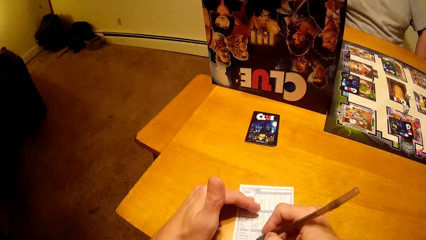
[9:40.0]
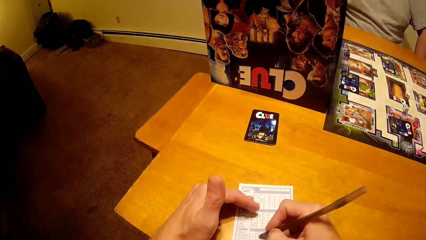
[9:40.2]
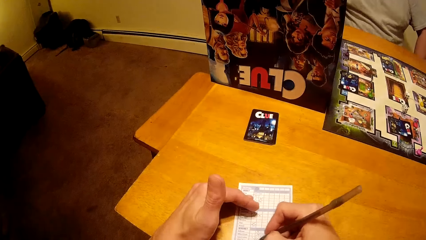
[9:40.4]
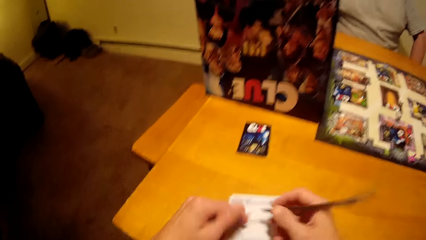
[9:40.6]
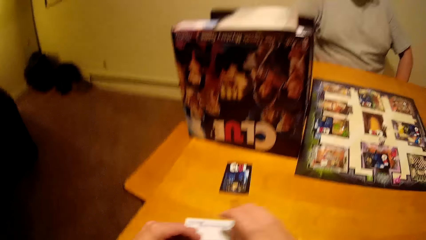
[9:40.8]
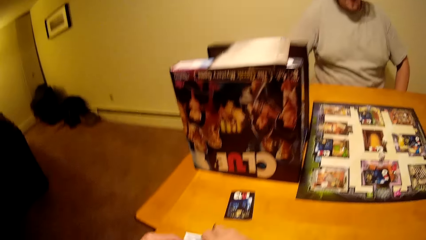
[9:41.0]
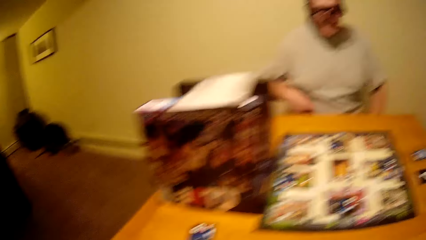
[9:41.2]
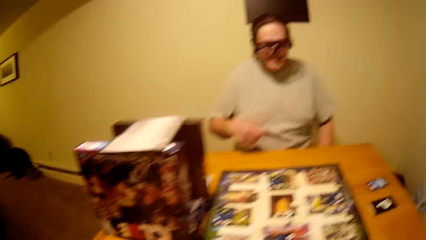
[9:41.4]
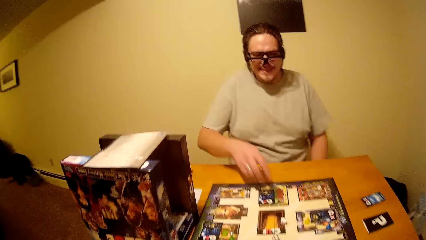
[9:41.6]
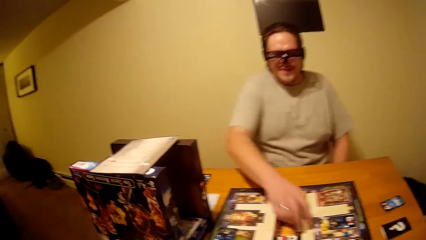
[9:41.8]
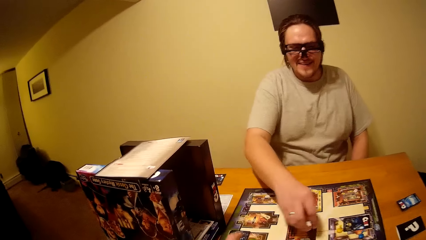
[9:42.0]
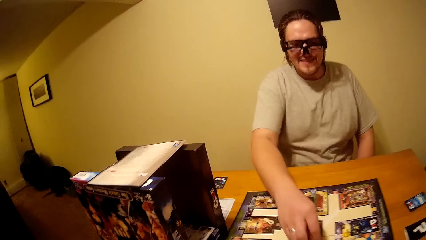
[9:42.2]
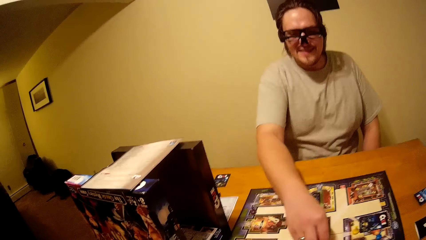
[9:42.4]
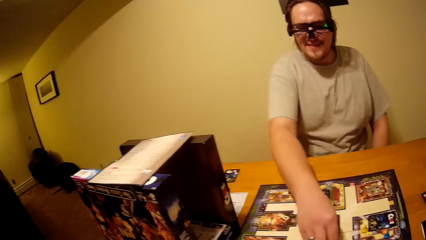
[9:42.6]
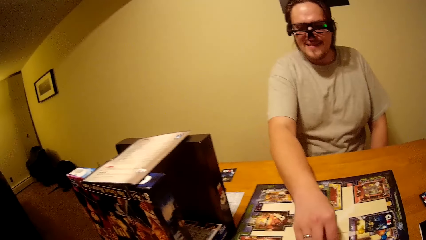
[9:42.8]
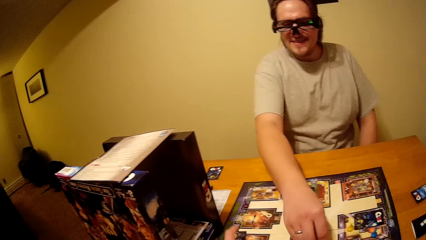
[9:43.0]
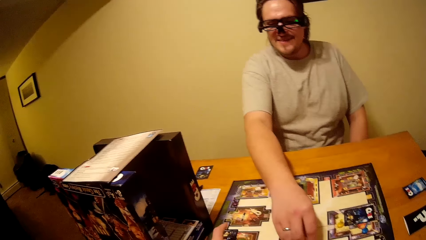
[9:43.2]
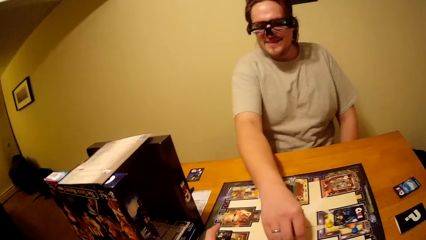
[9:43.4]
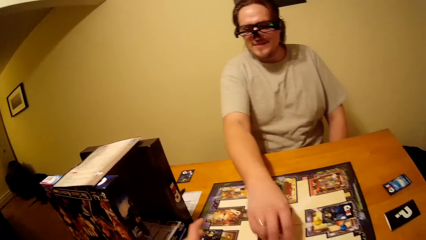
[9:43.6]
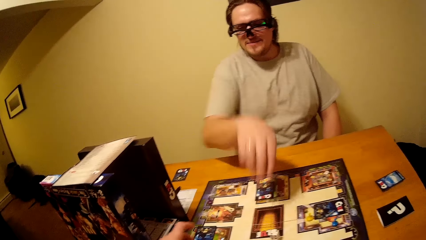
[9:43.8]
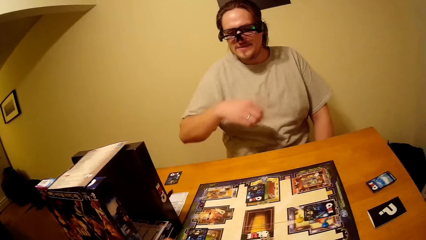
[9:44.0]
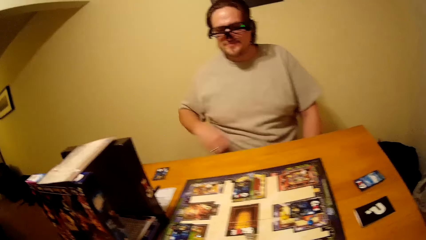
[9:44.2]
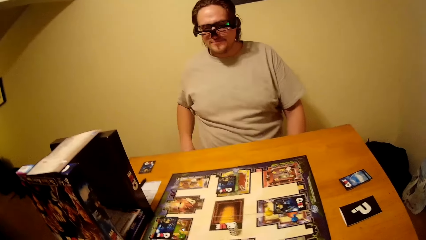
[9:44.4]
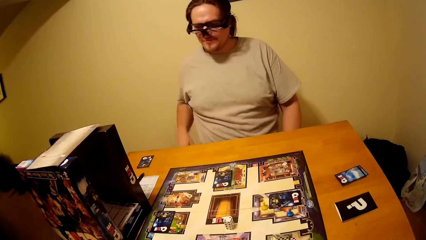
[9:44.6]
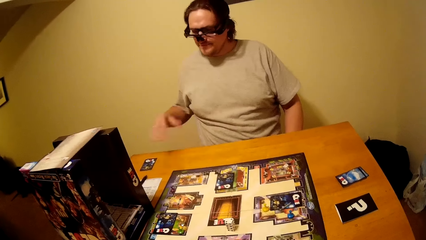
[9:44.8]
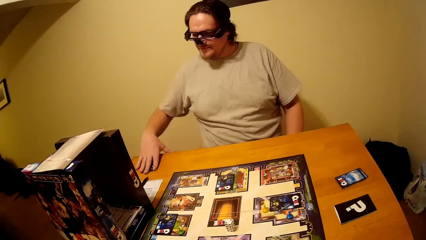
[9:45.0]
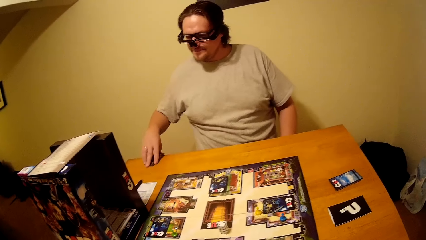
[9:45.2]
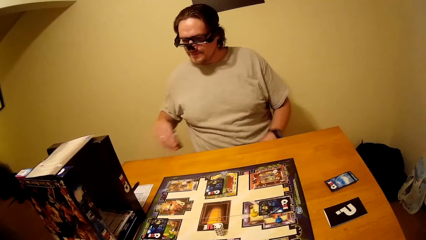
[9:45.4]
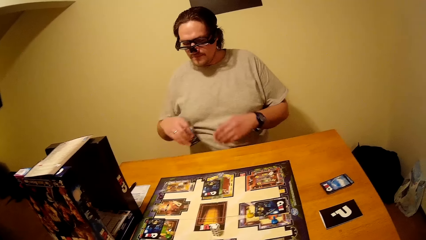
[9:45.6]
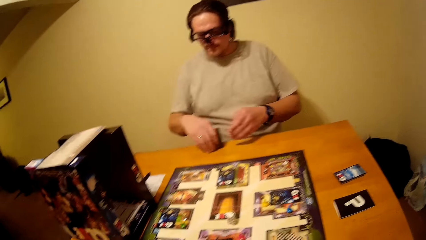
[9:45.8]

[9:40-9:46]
The camera wearer writes on the paper with the pen. They place the pencil on the table. A man plays the board game. The man picks the dice from the Clue board. The man drops the dice on the Clue board. The man picks cards.

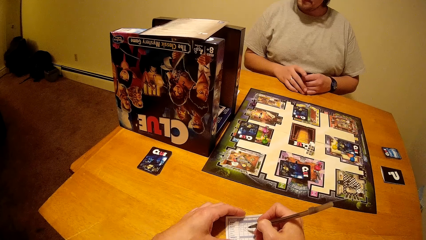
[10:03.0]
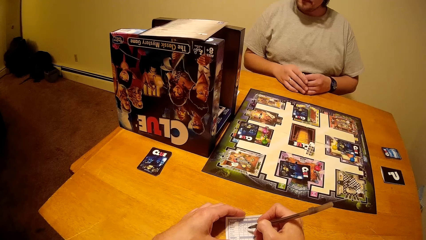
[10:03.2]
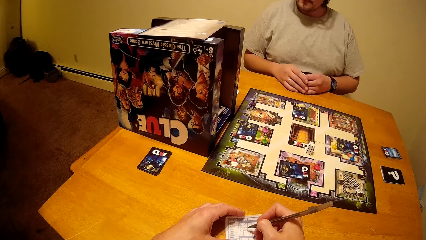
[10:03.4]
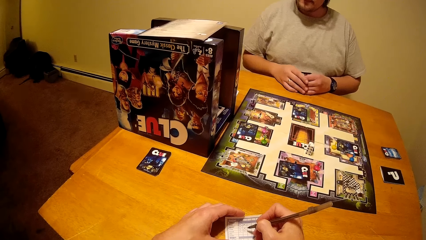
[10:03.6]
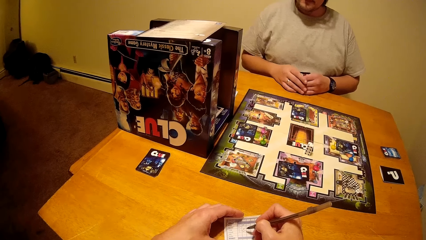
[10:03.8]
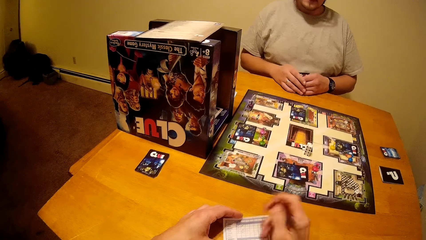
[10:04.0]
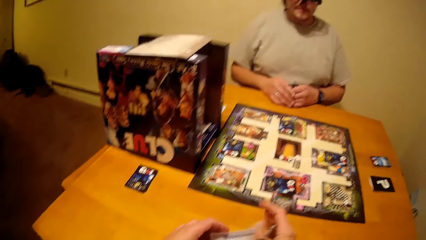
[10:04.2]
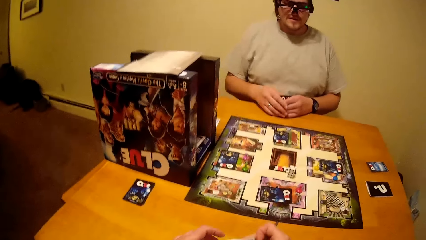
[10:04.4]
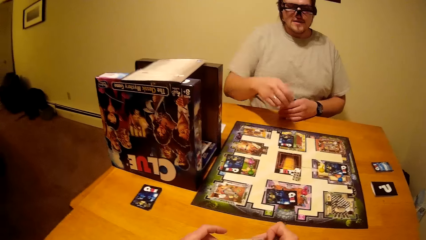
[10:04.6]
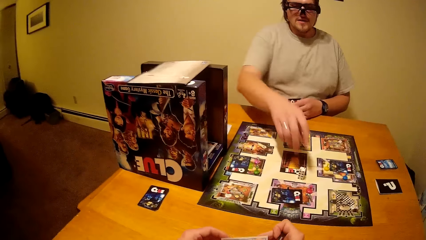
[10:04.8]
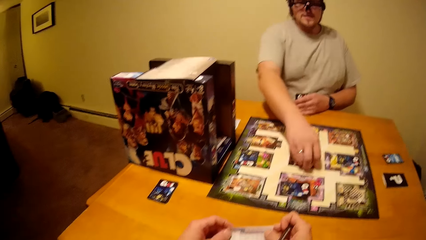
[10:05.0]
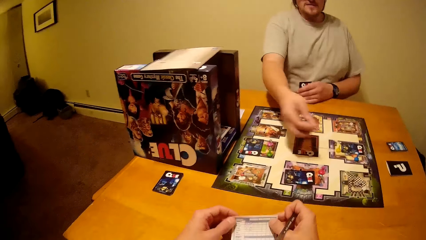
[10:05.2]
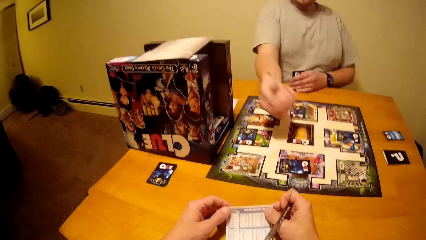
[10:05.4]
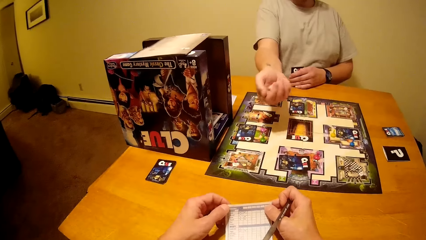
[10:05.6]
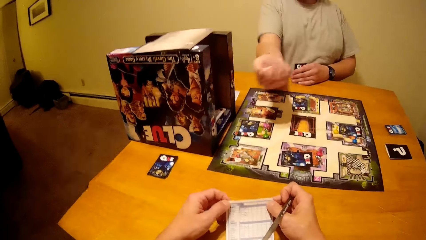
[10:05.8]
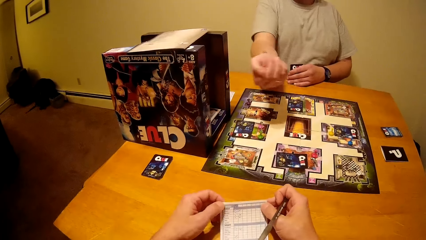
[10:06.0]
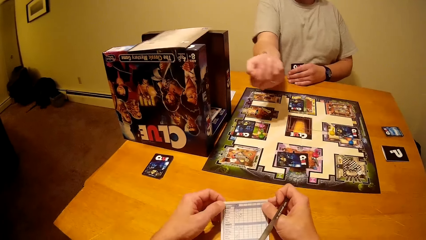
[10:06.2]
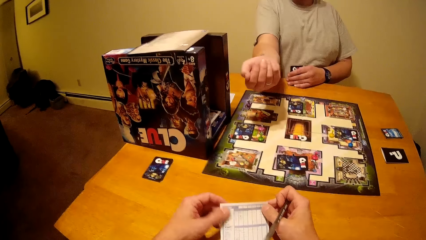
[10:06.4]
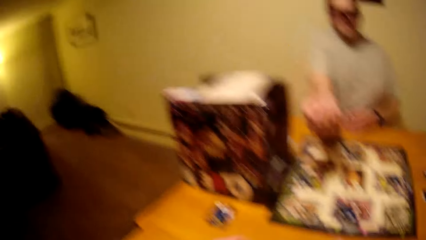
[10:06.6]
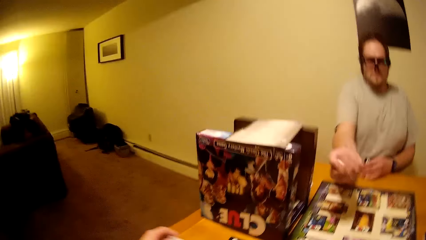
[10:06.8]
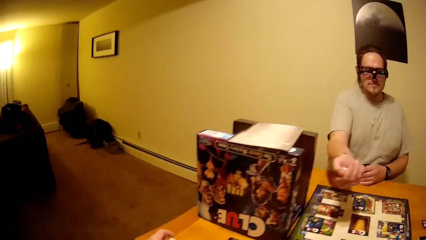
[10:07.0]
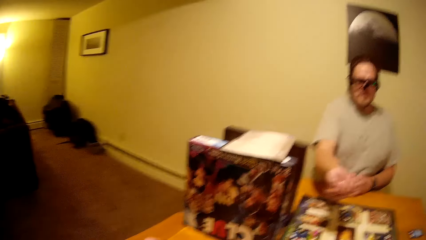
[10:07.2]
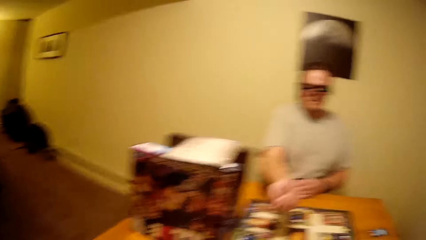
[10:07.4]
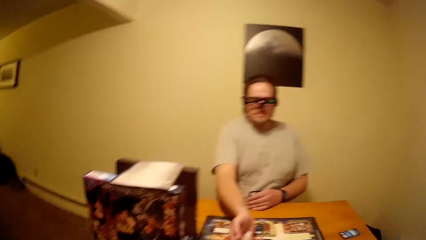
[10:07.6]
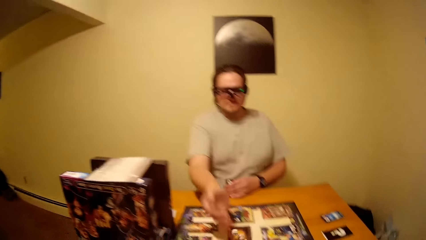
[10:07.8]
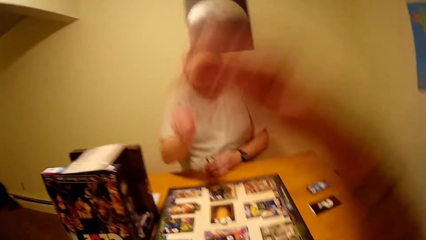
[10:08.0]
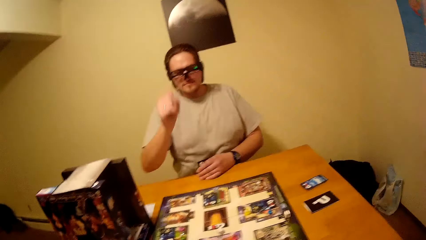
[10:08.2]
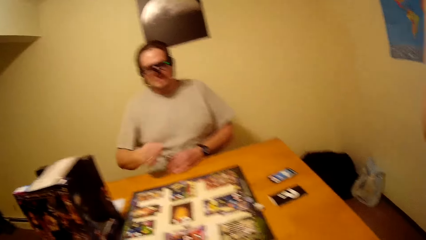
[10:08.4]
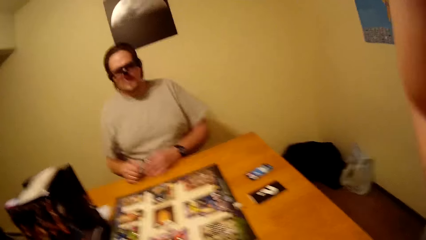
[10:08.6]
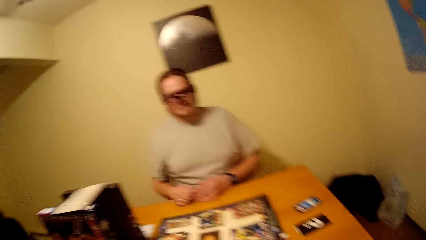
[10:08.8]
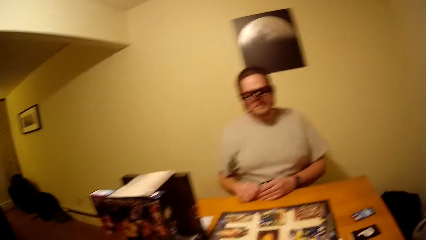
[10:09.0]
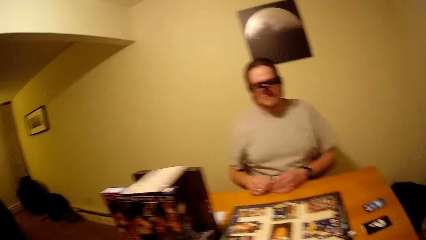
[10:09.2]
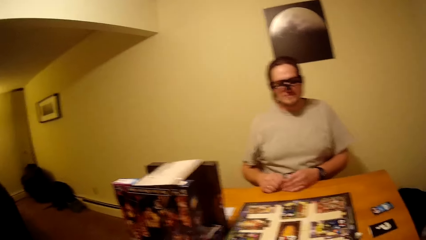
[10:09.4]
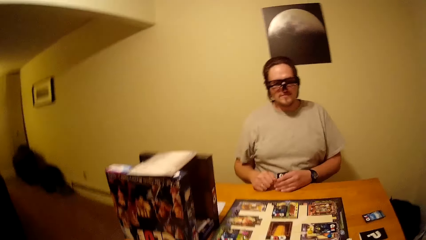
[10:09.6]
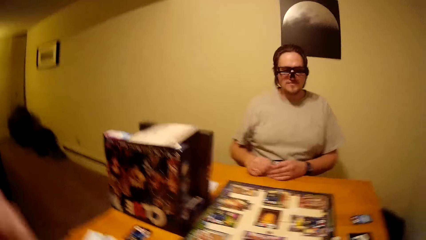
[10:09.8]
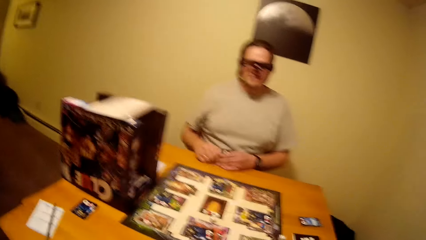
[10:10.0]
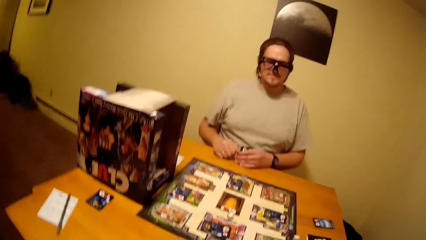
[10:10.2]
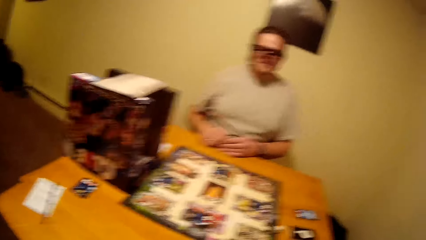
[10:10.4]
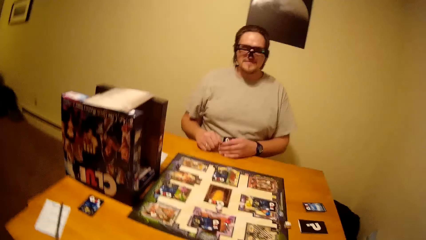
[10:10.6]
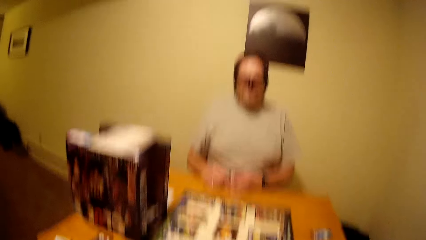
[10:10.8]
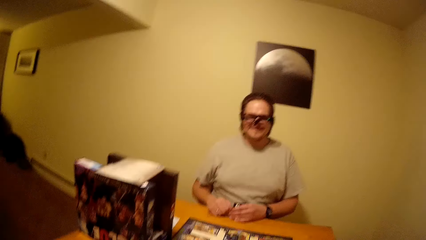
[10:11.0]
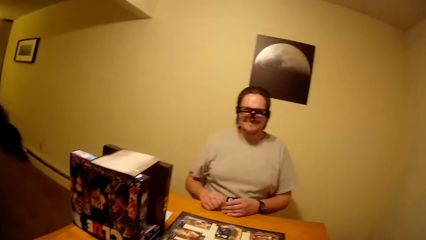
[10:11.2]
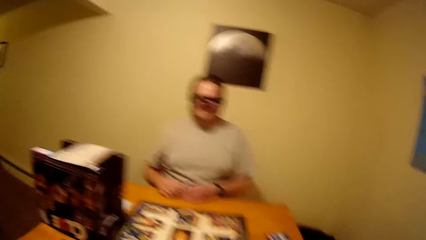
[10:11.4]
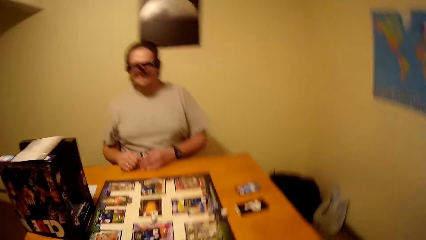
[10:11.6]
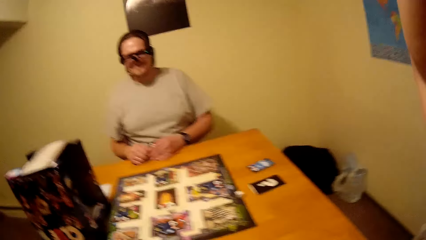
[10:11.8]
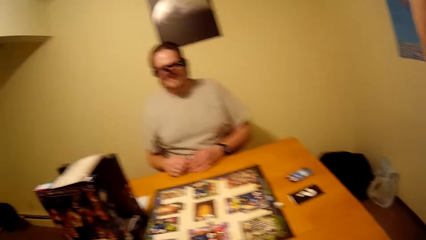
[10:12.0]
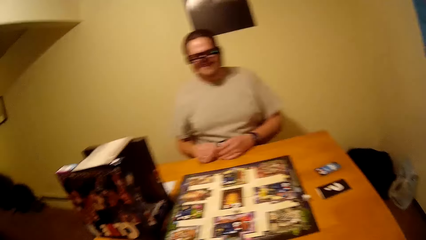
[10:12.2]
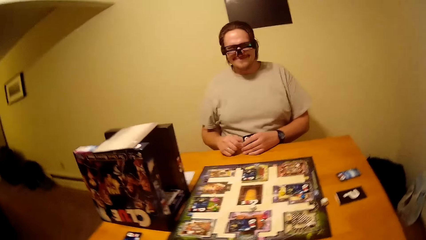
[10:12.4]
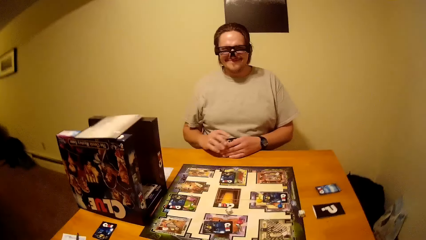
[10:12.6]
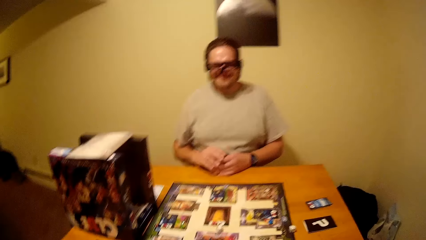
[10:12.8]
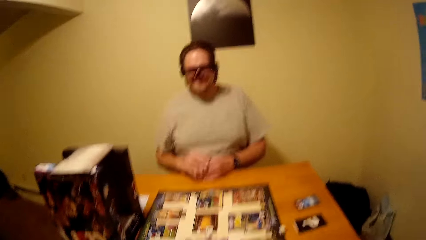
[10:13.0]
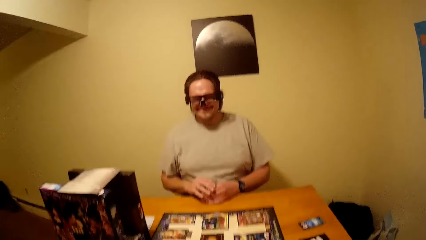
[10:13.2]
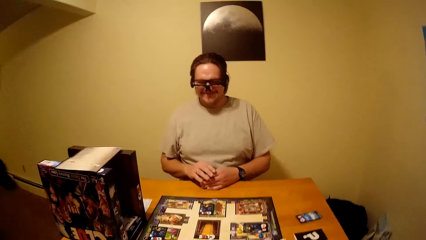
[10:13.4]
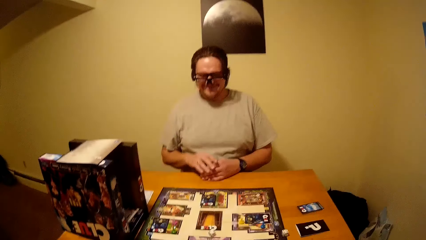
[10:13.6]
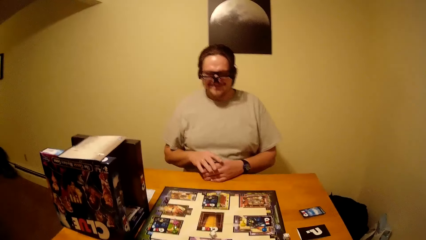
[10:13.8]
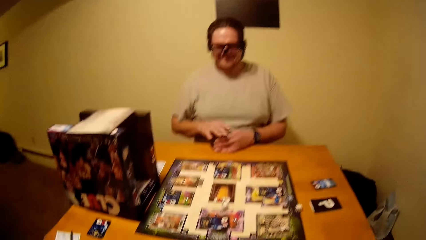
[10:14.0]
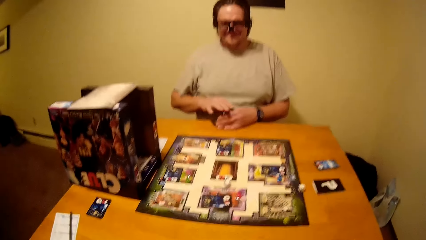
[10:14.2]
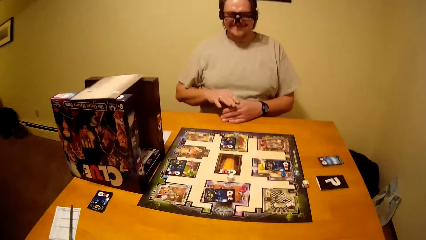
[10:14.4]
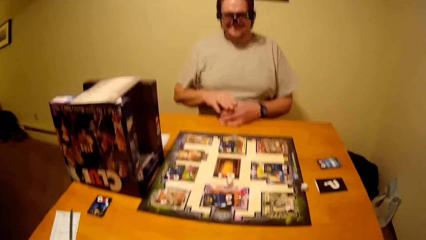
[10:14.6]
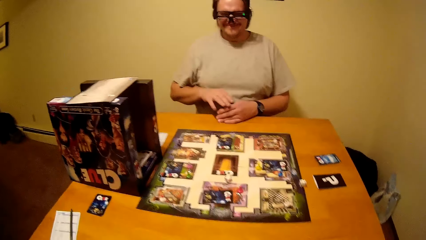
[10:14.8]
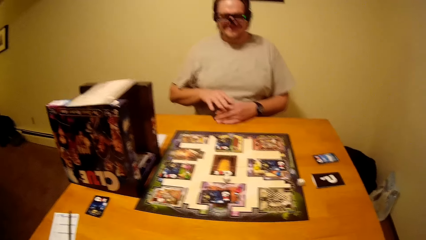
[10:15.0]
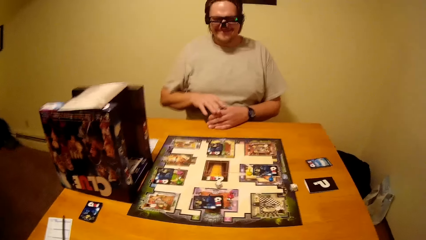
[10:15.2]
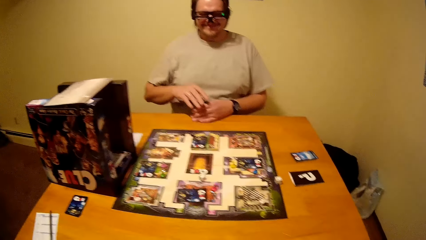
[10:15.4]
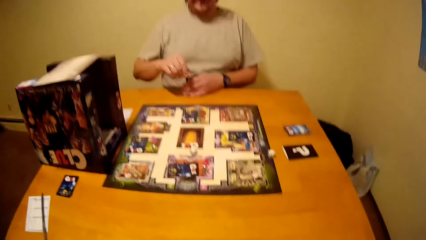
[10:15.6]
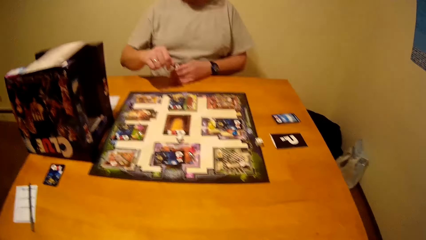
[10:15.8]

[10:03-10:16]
A man picks the dice from the Clue board. The man shakes the dice in the right hand. The man drops the dice on the Clue board. The camera wearer raises the right hand towards something. The man puts his hand on the table and taps the cards with his hand.
